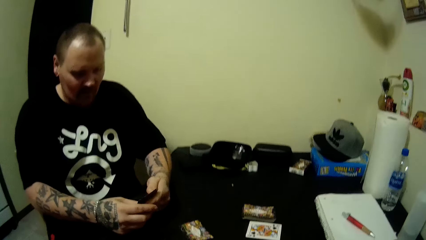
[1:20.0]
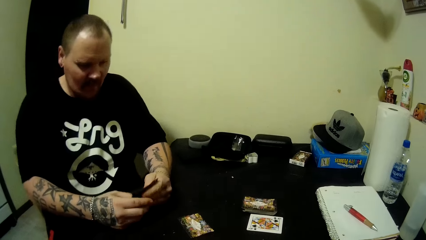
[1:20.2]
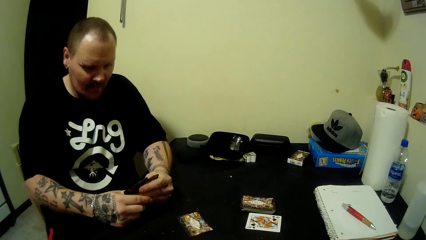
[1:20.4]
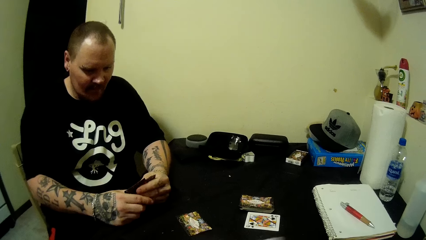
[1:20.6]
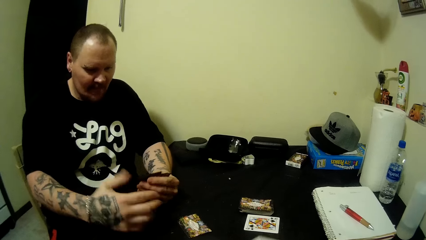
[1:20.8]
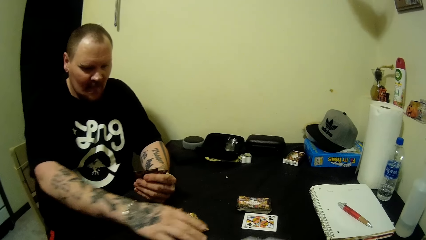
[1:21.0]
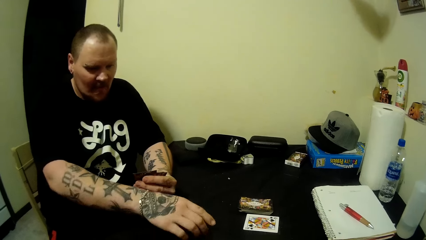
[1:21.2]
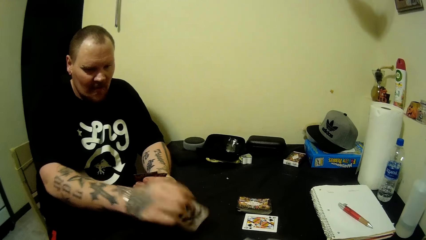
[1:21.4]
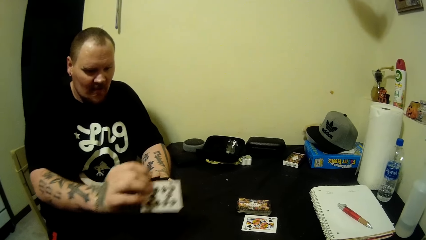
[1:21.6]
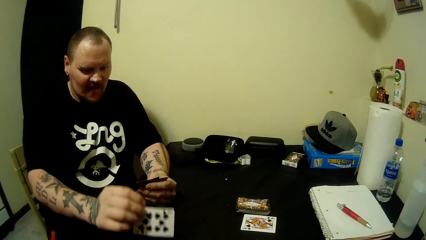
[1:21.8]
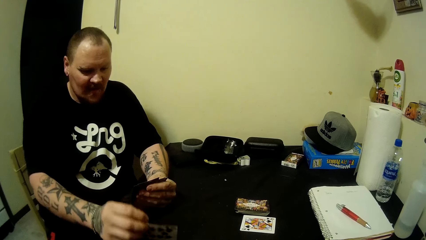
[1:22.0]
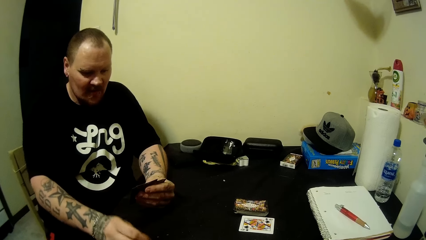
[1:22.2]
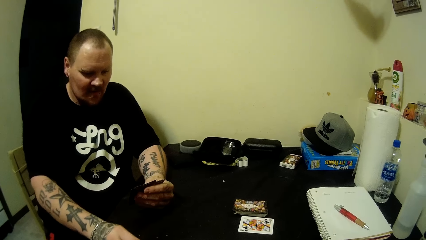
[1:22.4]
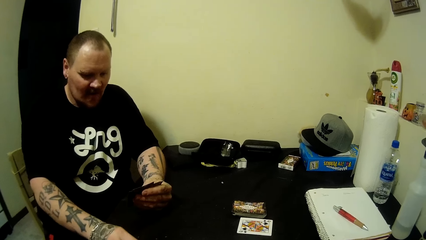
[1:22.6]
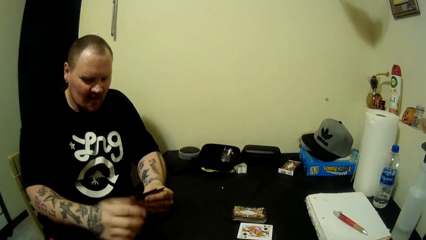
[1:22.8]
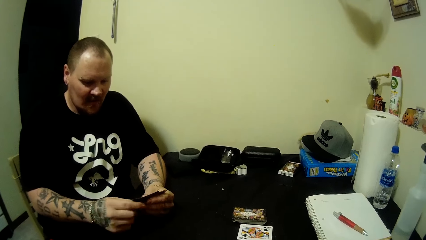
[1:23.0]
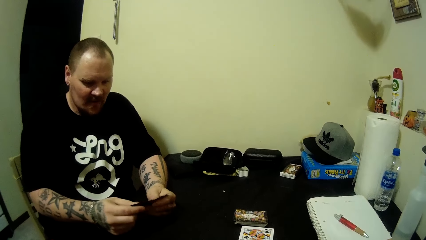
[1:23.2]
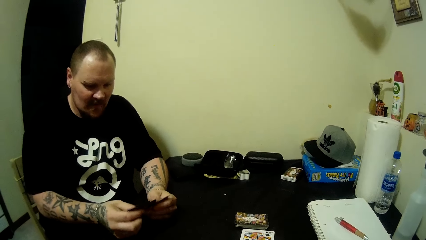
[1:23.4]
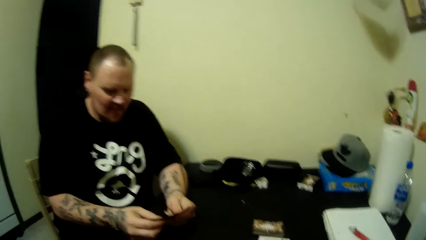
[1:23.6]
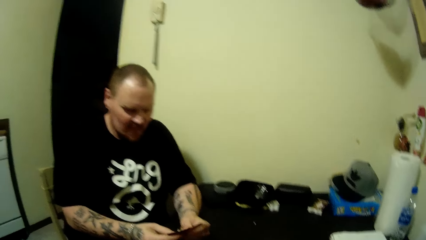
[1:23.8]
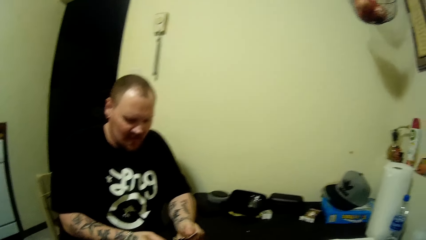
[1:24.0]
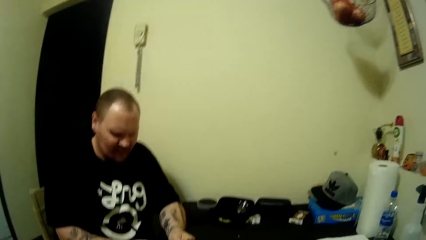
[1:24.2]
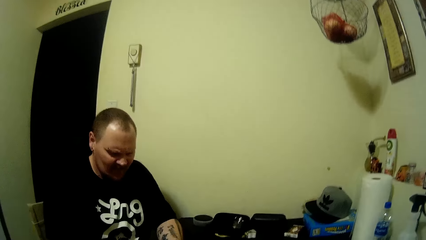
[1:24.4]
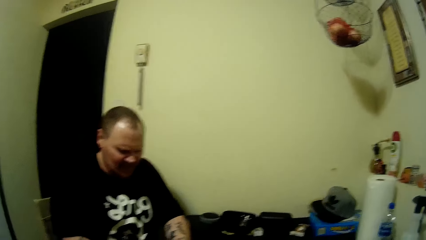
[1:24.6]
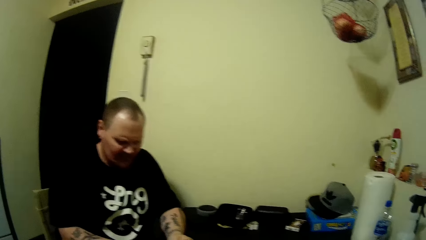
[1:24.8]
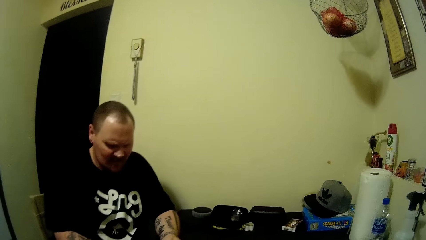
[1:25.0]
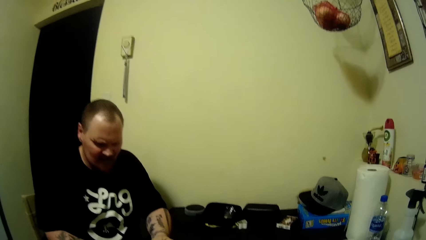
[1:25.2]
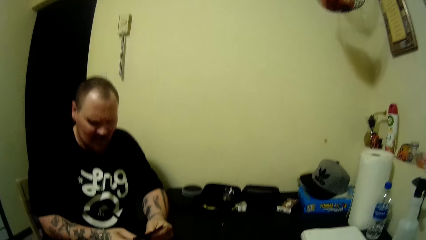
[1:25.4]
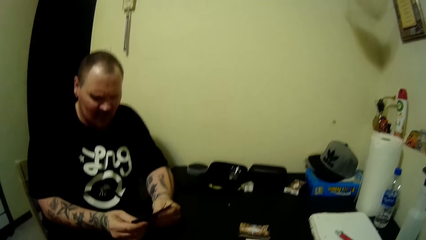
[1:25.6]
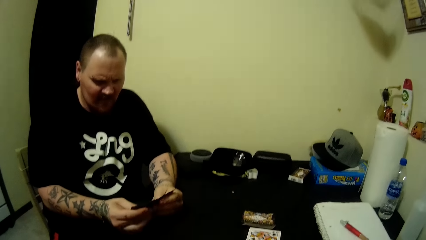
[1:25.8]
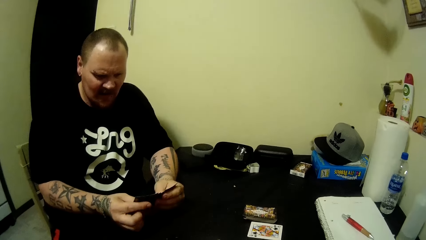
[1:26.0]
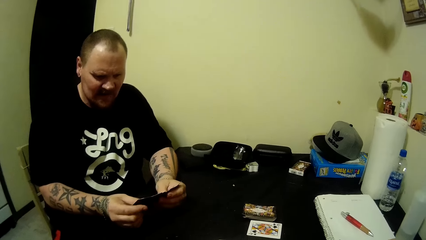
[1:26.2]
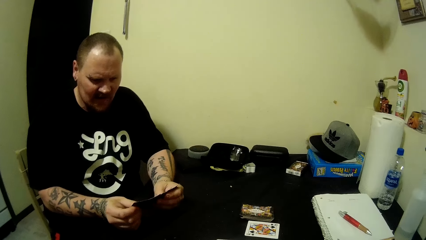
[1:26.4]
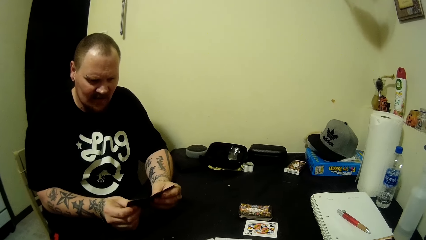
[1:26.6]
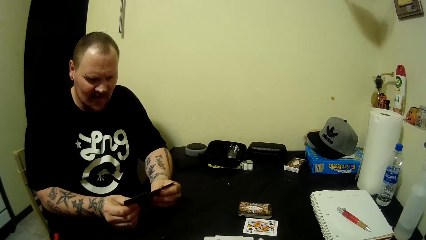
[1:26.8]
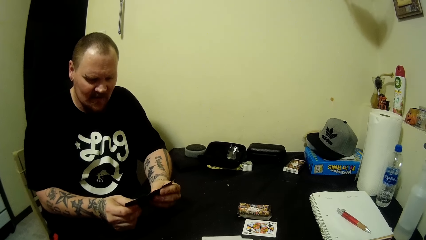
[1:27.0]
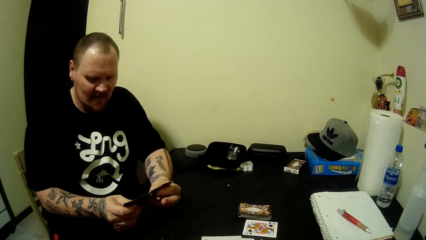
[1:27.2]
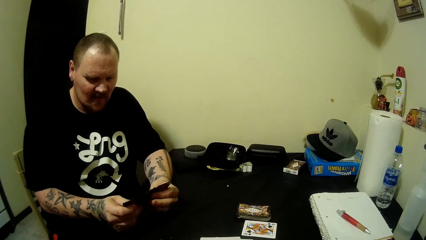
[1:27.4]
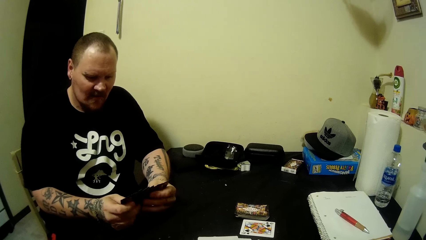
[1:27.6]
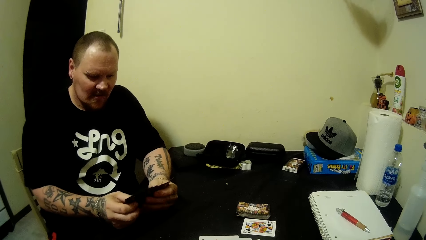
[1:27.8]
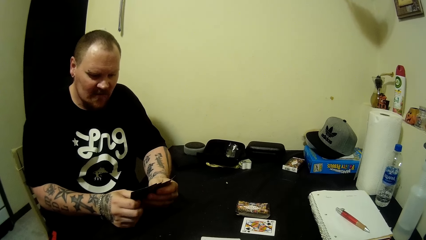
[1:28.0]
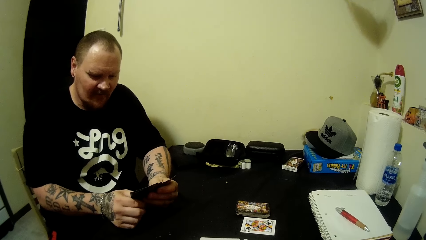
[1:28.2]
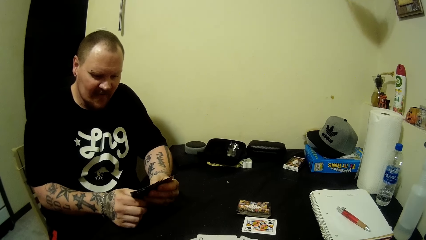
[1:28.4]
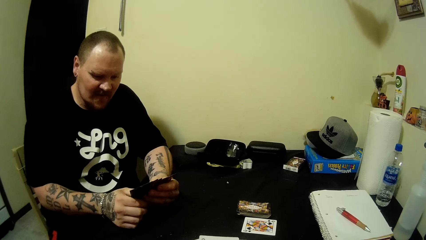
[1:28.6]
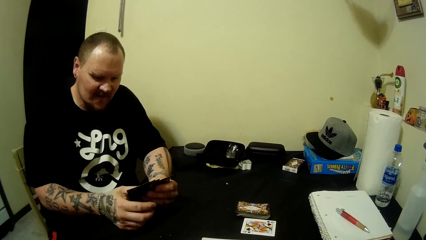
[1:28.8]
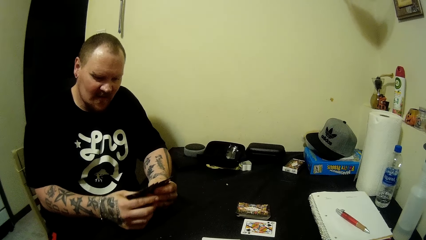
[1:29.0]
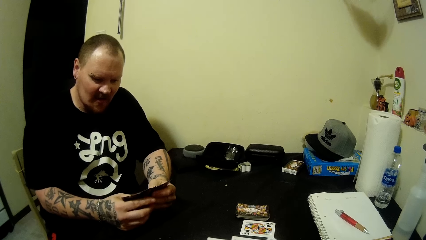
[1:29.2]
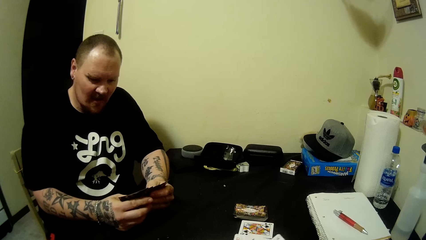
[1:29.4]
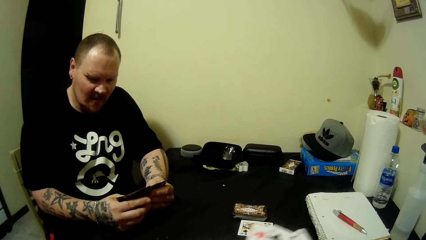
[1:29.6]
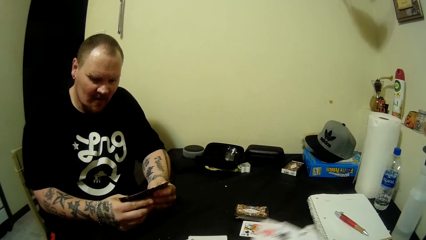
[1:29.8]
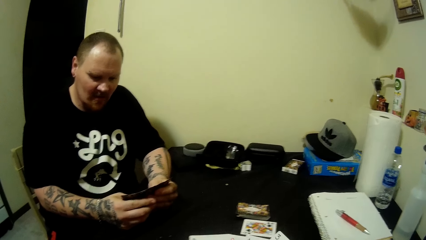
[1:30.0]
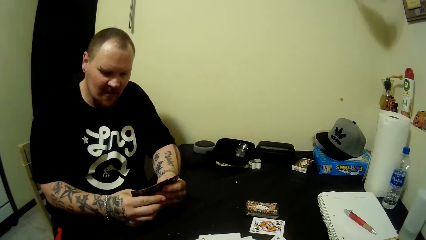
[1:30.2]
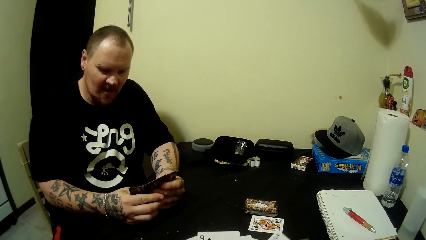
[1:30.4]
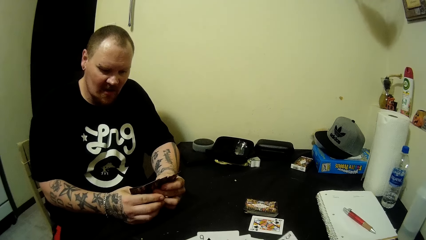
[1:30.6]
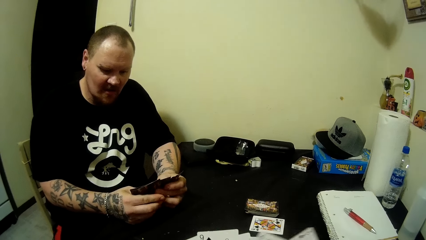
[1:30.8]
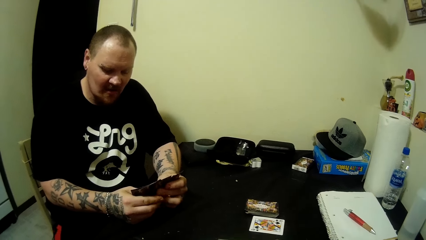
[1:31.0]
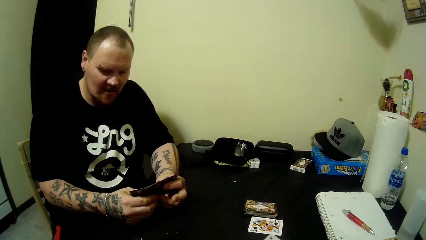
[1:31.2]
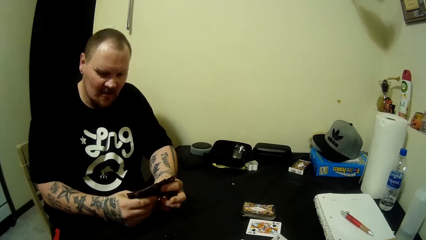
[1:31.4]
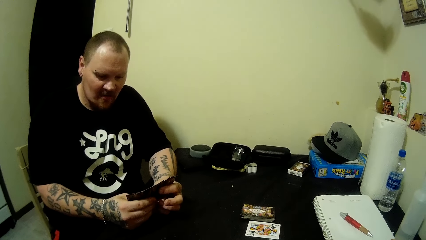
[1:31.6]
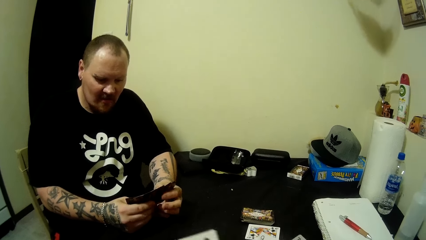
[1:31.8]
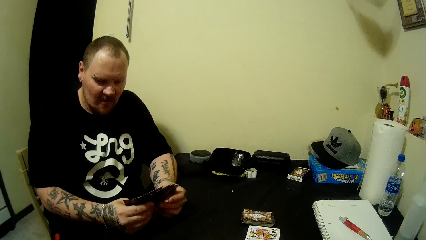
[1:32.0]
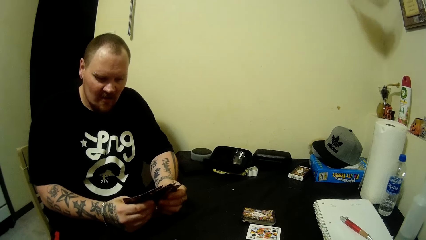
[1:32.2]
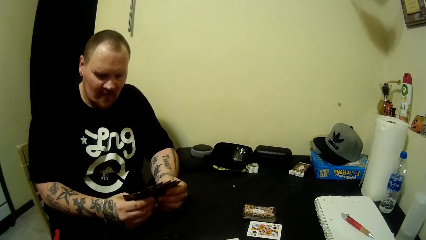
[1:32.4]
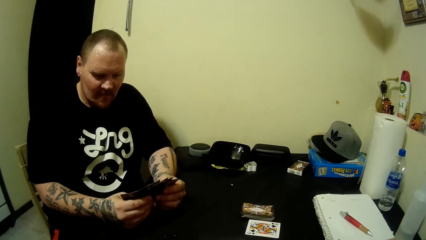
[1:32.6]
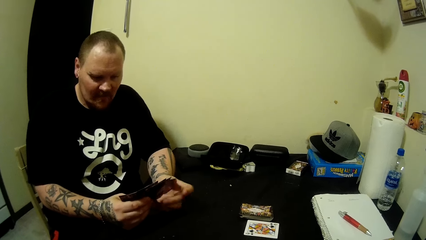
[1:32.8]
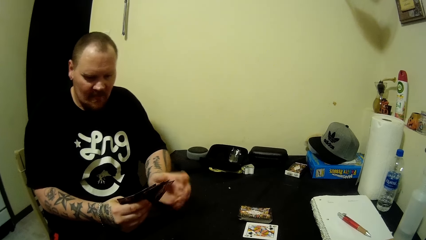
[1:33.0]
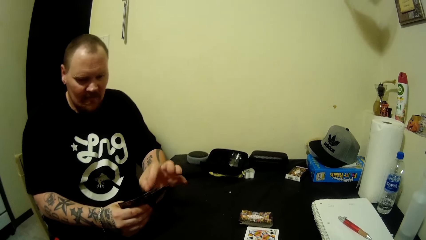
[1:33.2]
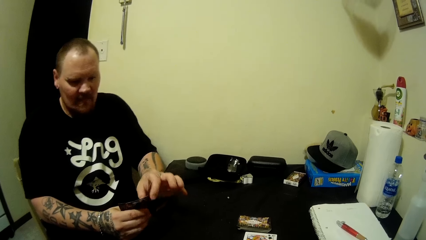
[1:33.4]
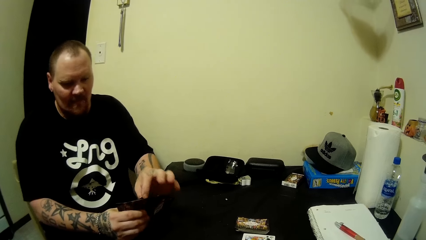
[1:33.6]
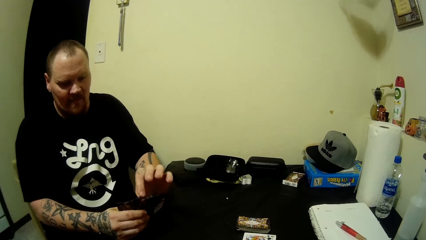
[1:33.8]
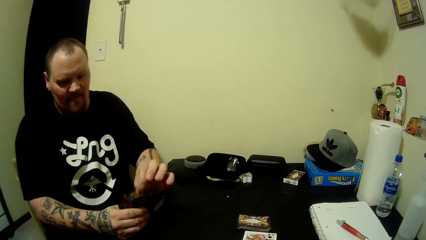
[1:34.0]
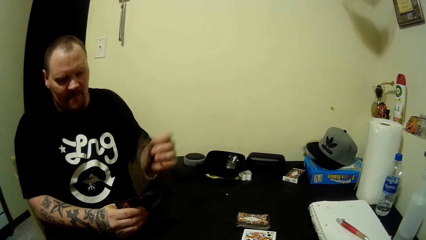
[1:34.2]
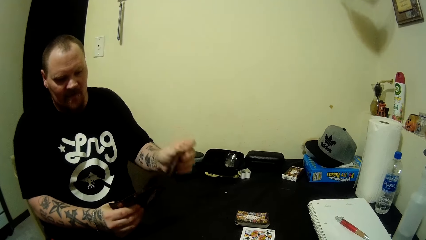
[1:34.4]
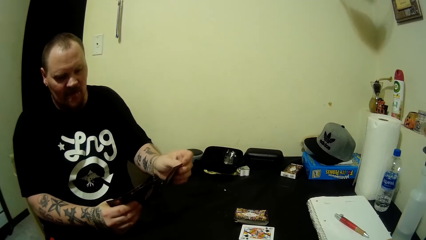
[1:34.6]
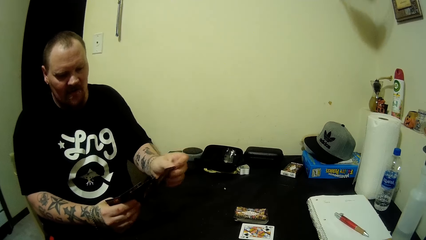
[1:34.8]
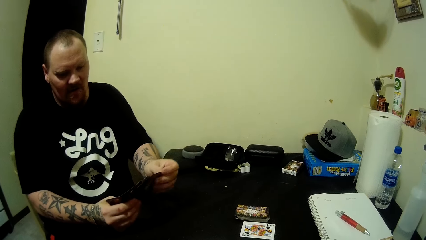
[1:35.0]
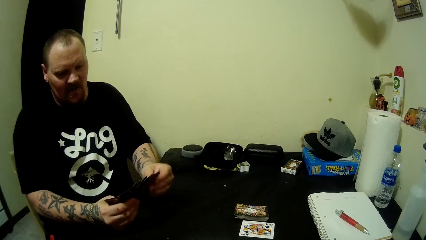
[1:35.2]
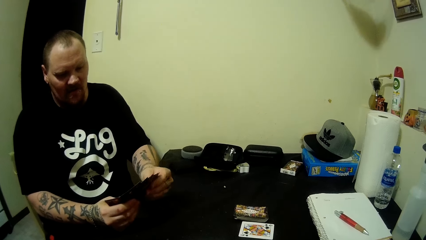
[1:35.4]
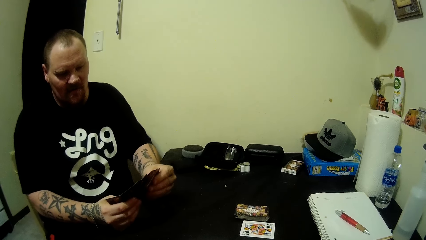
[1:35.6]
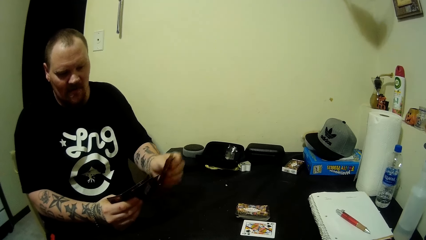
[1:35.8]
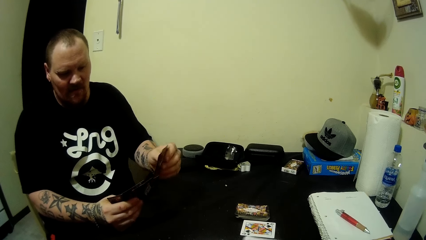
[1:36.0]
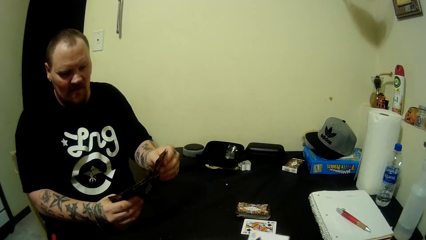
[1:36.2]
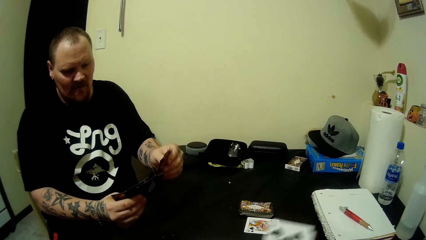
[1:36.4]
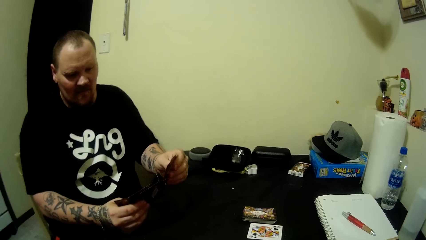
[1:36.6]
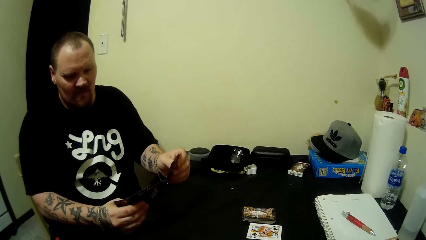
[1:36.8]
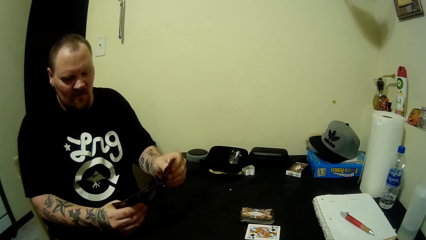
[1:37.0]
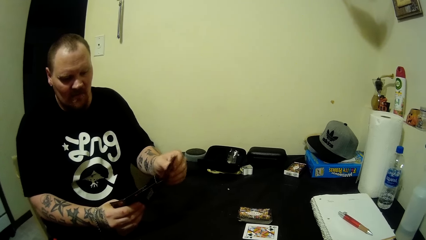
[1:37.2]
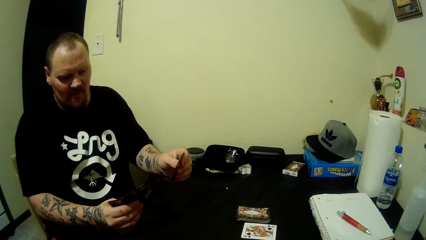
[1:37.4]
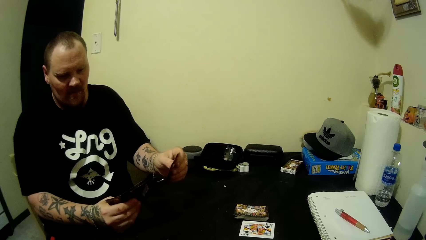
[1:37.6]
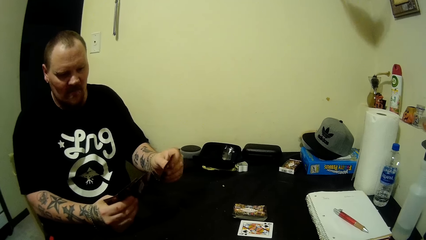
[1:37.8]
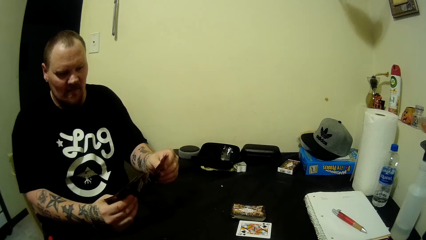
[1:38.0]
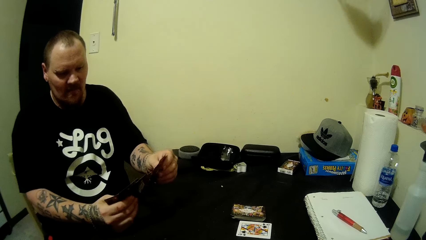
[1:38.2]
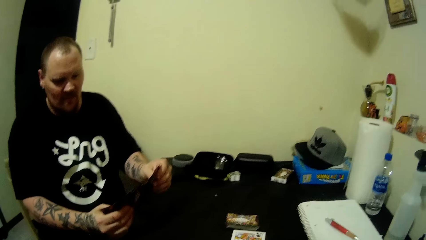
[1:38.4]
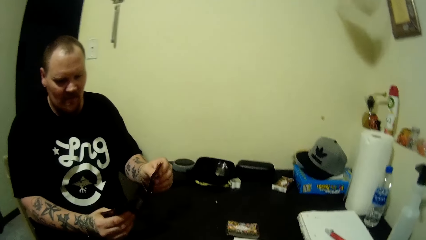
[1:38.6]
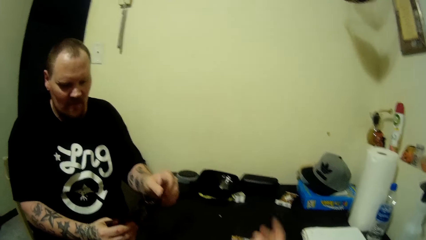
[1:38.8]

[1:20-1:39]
A man looks at the card, picks up the card, and looks at the card. The camera wearer looks around. The man looks at the card and moves the card. The man looks at the card.
